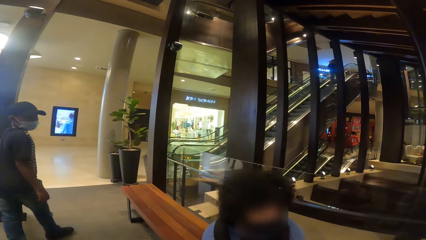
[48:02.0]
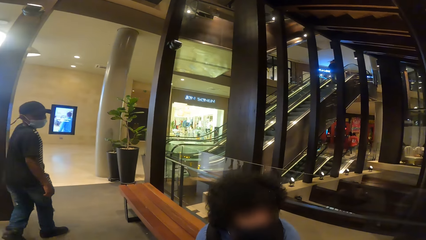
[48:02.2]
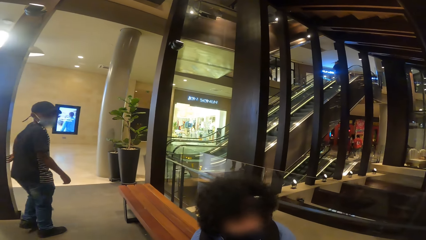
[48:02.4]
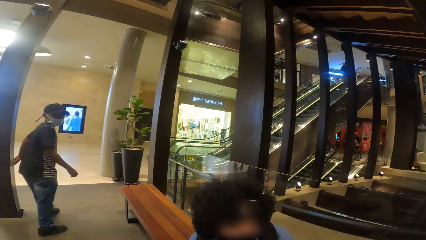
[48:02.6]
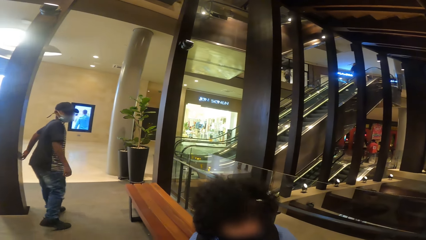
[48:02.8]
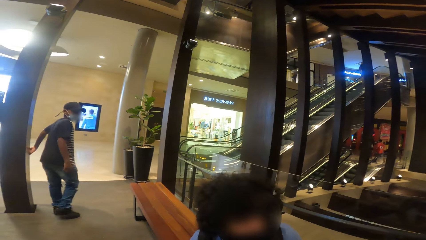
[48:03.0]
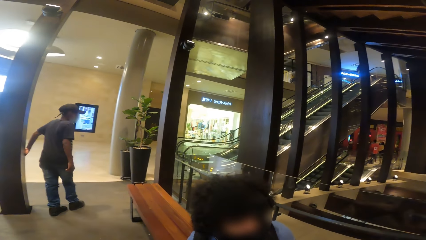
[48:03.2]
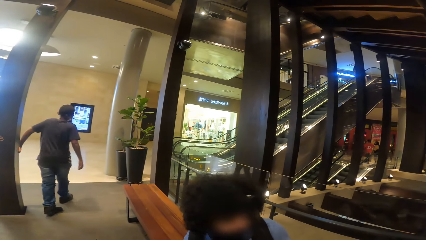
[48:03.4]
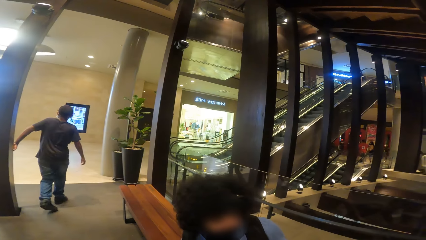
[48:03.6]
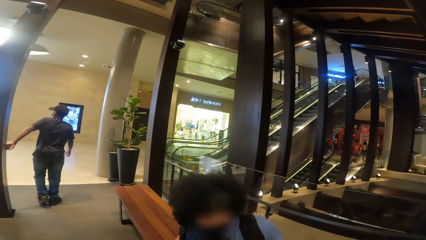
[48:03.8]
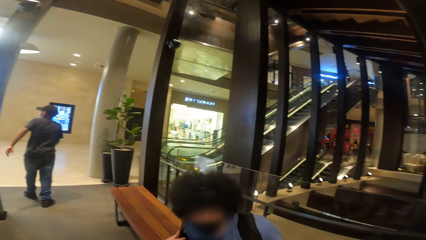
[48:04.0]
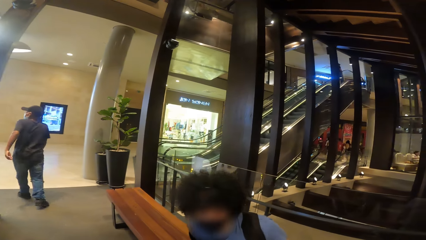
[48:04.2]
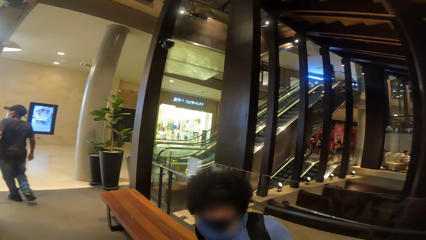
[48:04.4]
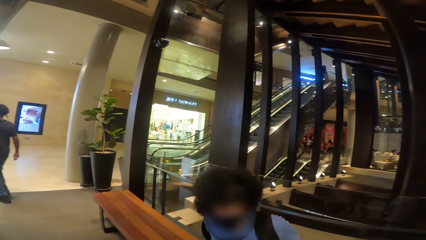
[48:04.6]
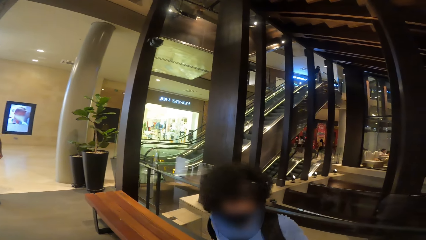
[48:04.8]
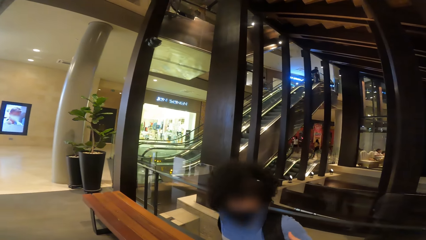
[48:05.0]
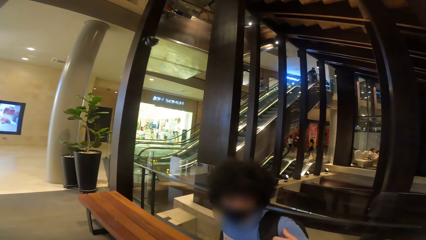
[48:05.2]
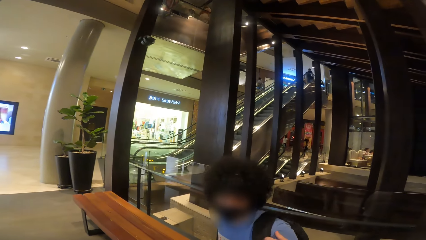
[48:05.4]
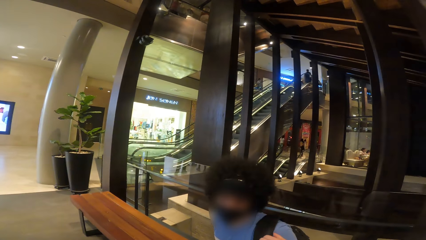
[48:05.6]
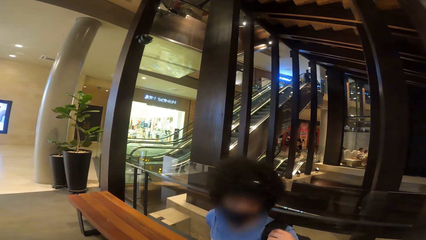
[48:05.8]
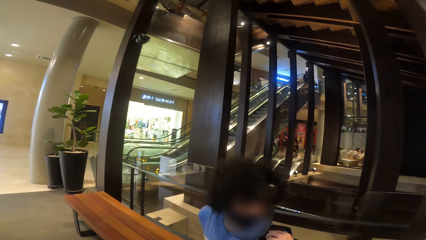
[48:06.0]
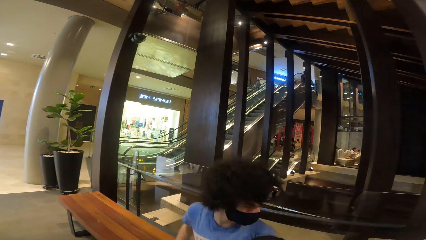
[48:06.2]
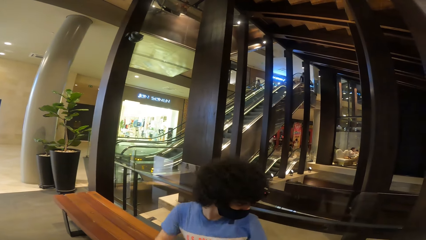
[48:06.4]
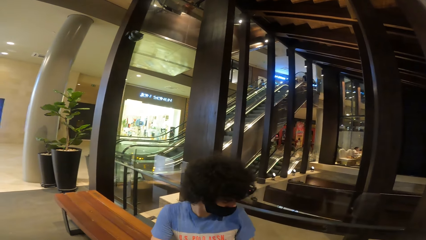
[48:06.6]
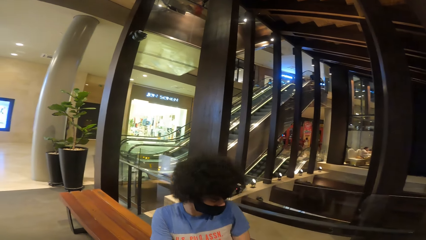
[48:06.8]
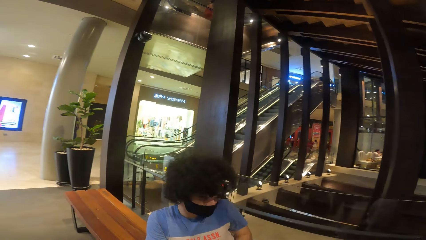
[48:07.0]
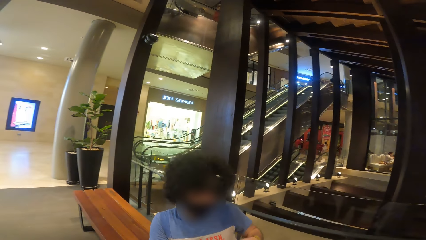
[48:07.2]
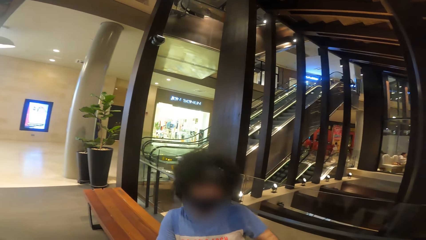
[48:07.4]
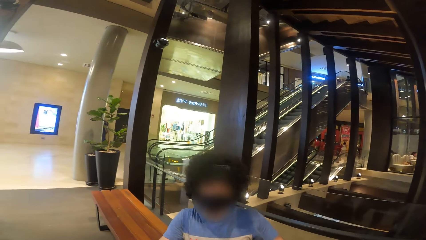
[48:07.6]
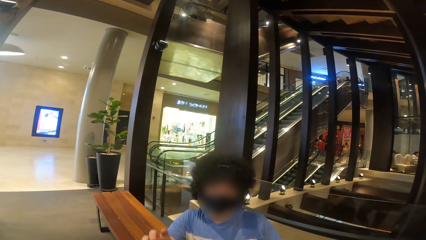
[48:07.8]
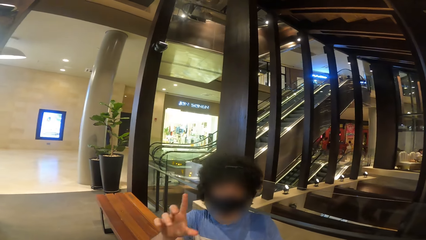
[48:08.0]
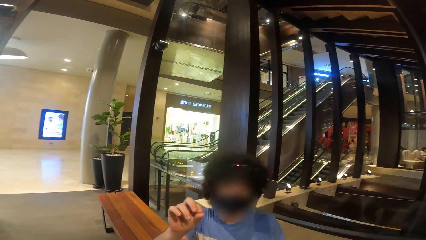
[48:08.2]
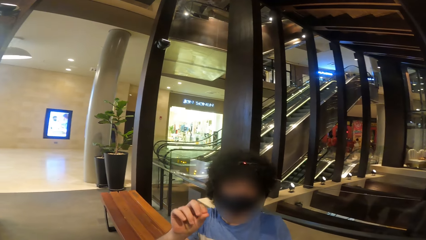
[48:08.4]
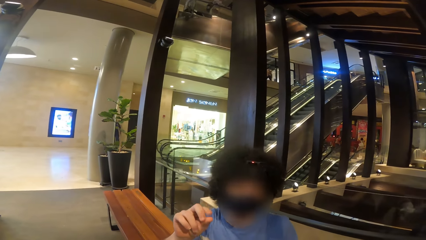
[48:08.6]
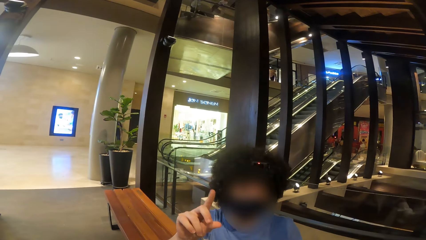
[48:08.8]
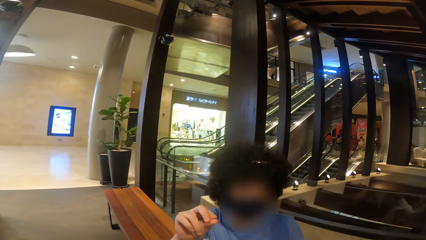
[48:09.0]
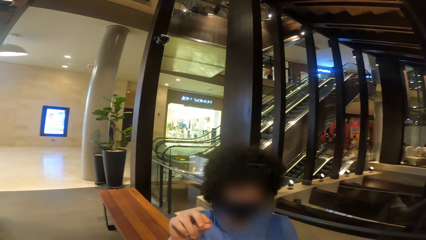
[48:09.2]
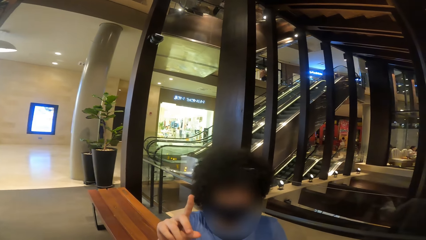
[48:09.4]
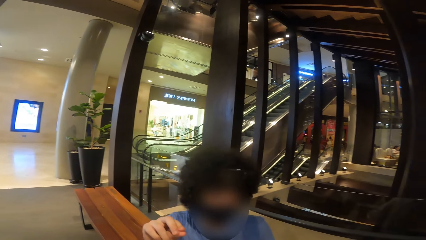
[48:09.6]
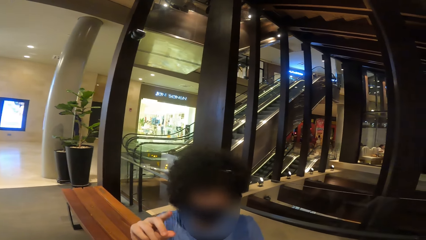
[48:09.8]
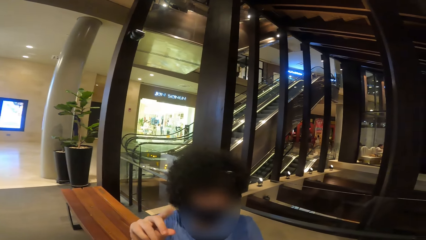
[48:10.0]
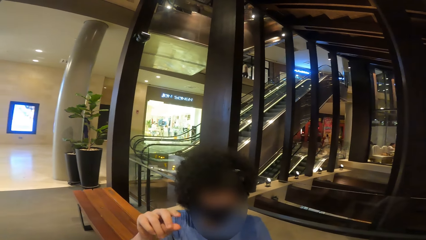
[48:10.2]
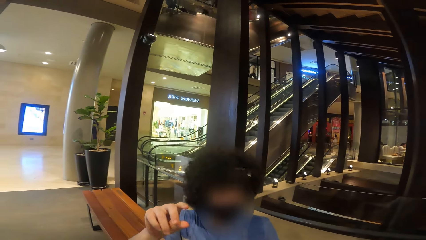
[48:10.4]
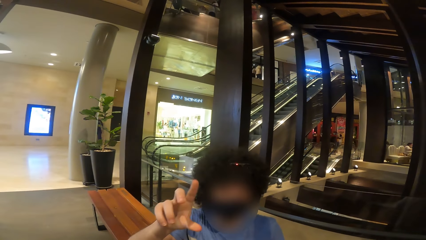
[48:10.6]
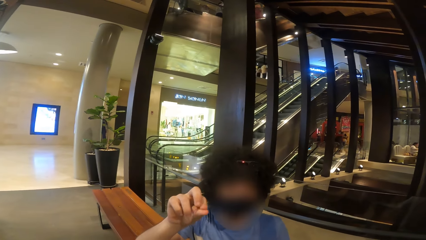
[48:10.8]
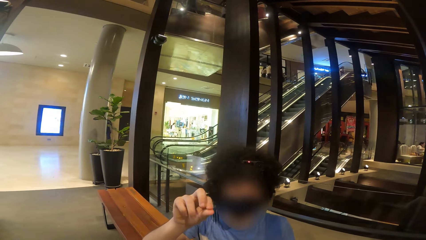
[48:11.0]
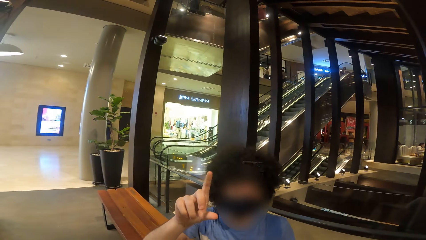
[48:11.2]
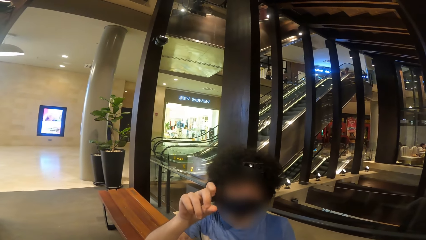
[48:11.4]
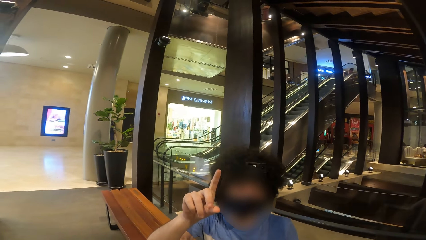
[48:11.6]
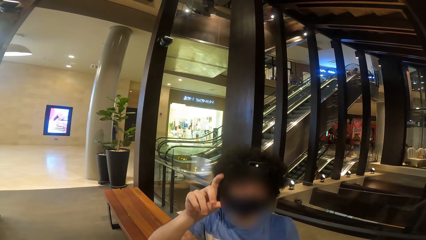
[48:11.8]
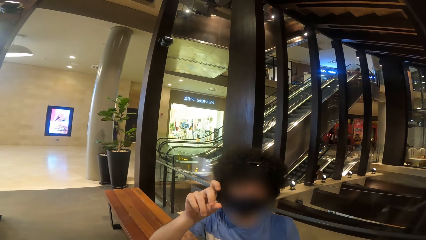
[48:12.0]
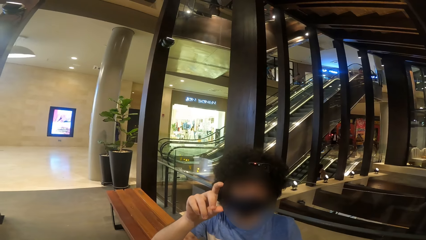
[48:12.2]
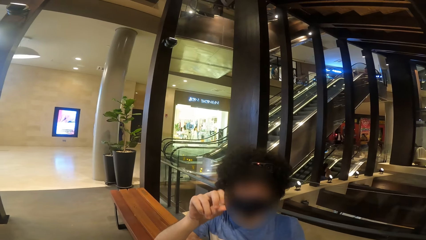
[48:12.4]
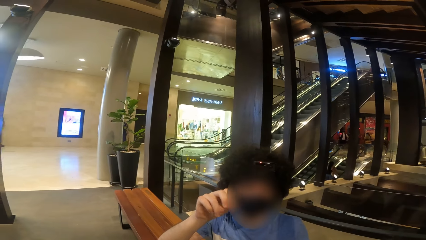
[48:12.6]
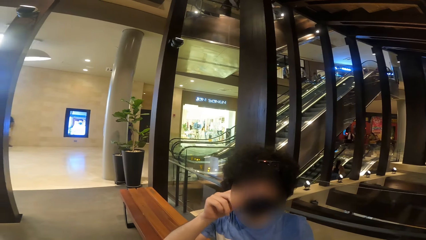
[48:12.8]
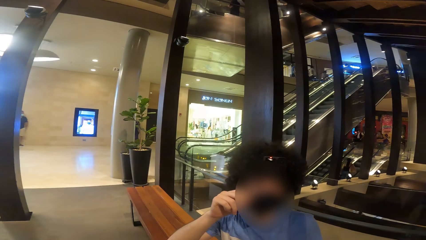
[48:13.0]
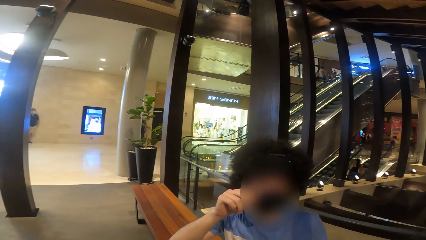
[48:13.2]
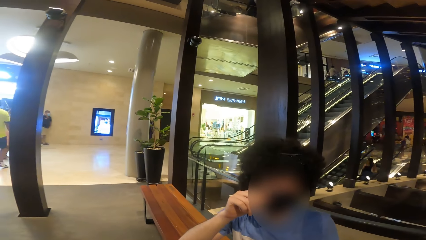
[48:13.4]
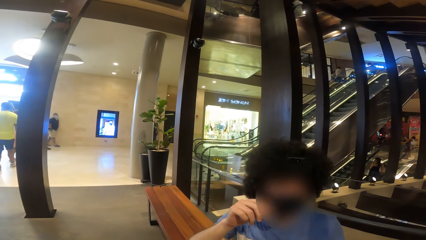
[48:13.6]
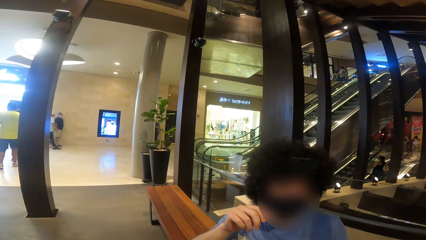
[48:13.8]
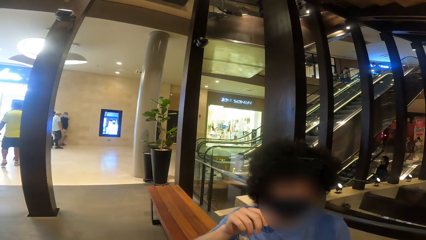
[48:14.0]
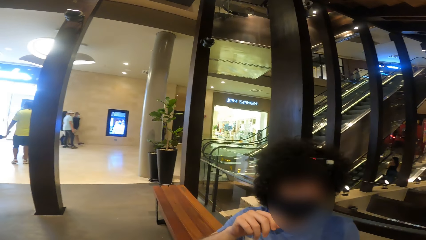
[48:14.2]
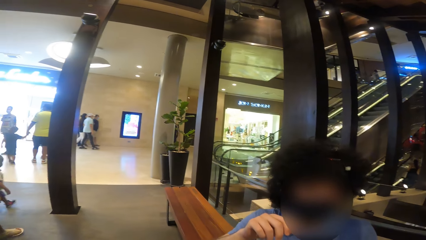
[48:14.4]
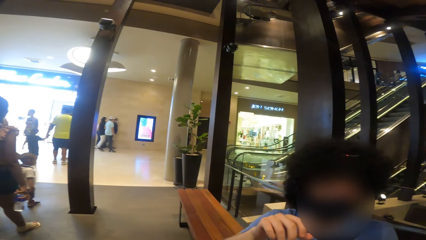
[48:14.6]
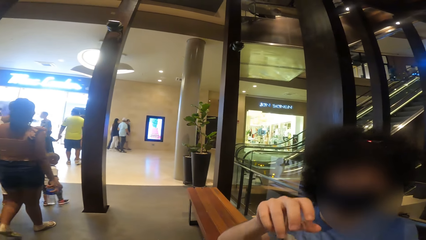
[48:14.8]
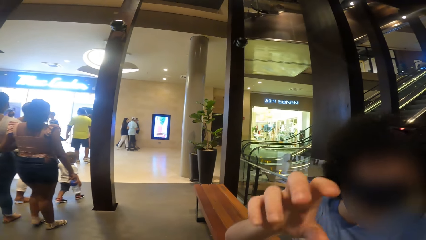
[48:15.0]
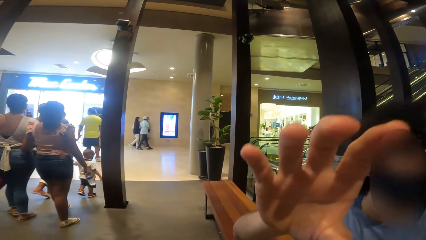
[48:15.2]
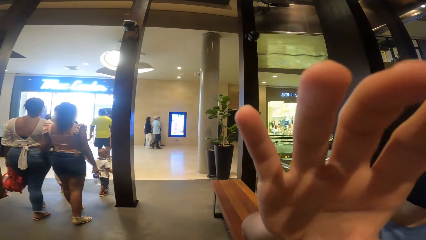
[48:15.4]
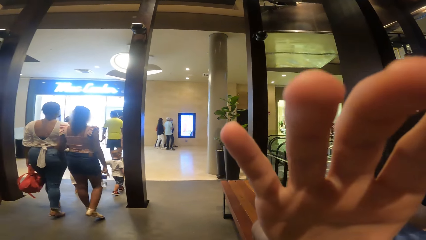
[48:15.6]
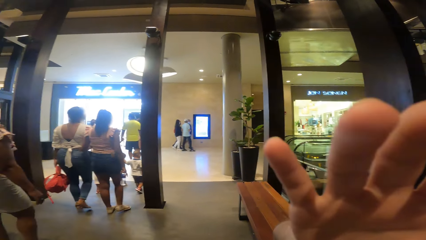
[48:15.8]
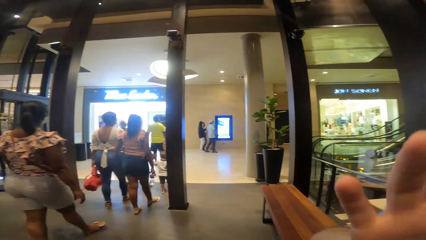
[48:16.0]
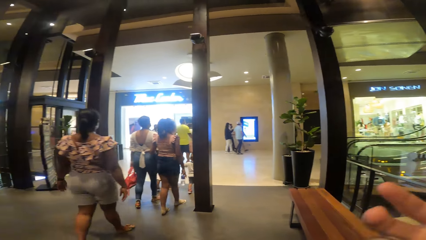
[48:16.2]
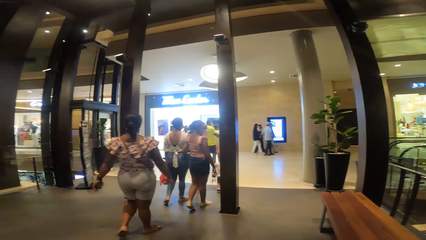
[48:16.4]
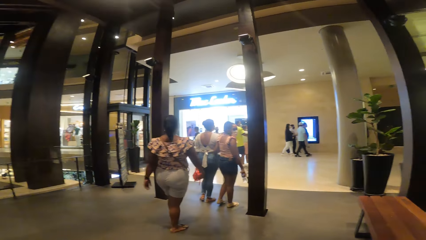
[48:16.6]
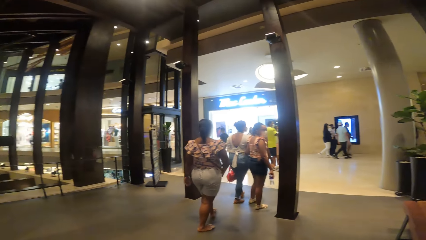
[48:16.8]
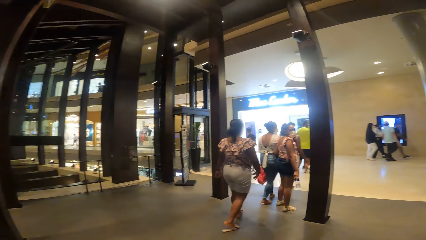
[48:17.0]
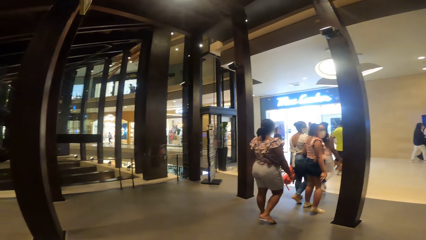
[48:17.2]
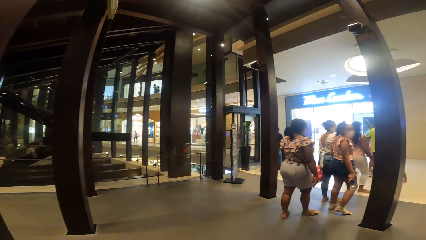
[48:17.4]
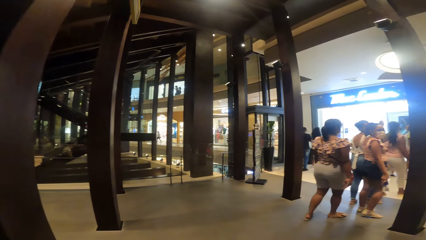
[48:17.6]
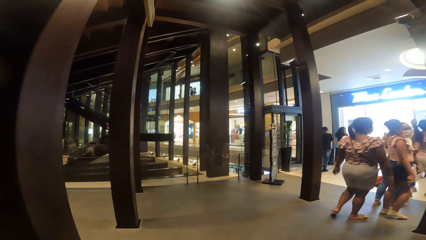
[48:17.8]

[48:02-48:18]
The man removes a backpack from his back with both hands. The man raises the right hand, touches a face mask, and lifts the right hand. The camera wearer looks around.
